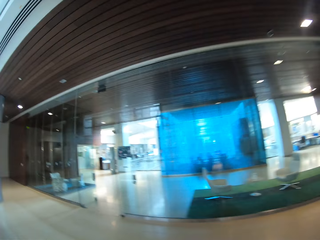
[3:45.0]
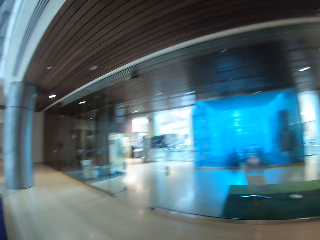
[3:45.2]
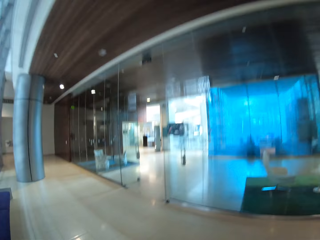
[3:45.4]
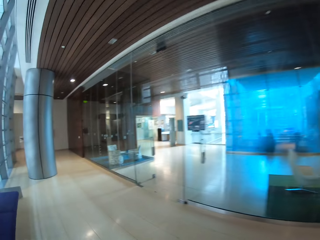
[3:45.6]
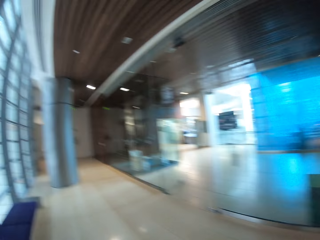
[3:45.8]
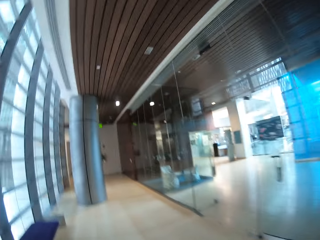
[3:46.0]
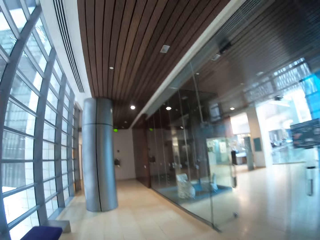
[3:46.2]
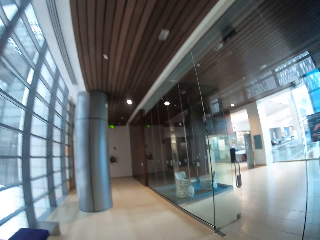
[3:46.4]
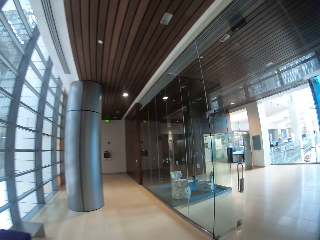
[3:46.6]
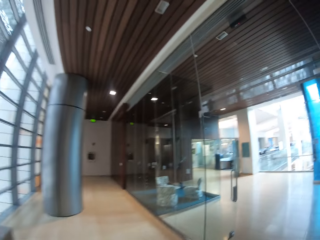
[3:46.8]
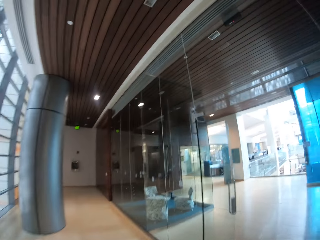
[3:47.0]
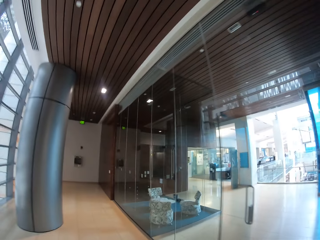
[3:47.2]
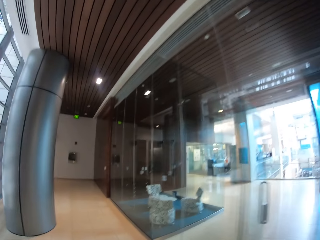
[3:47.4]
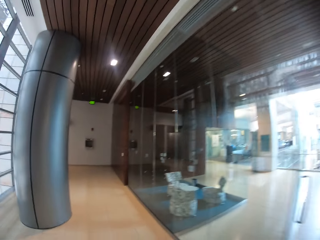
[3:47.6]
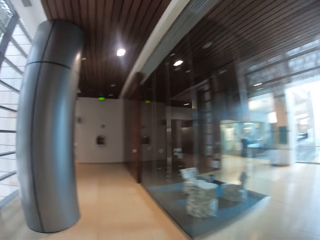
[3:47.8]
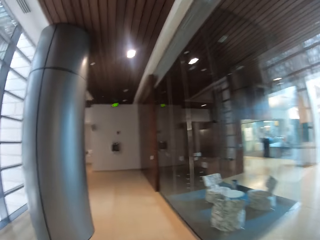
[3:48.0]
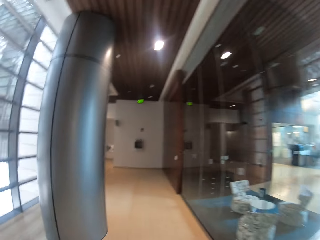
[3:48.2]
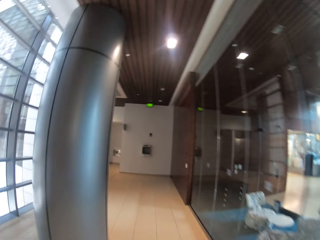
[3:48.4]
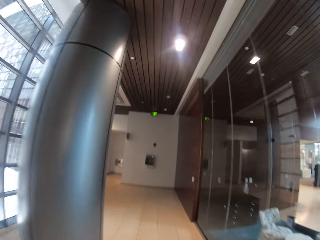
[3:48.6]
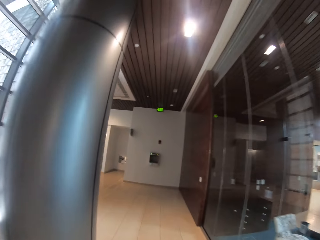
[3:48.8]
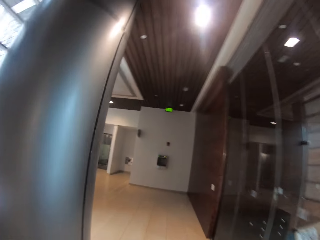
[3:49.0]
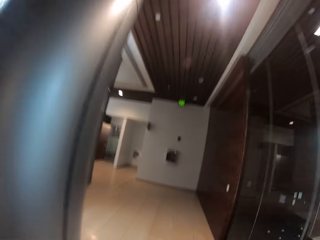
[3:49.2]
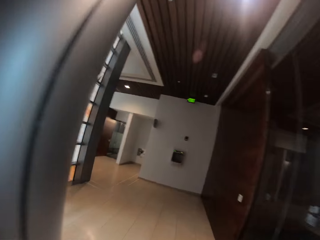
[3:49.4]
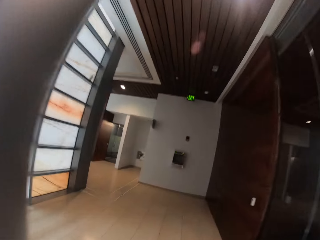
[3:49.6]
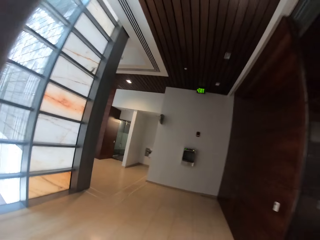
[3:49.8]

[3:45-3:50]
The camera wearer walks around.

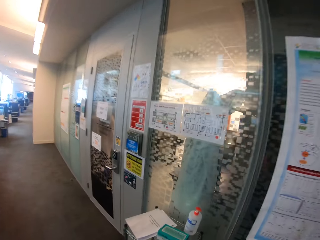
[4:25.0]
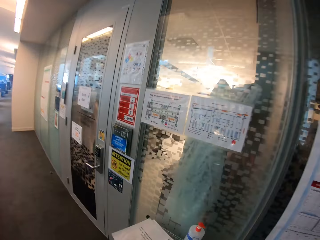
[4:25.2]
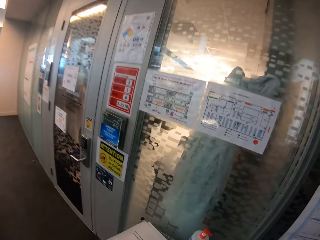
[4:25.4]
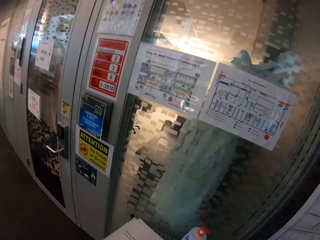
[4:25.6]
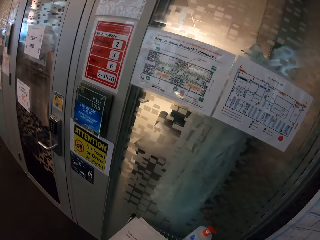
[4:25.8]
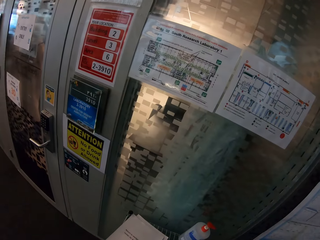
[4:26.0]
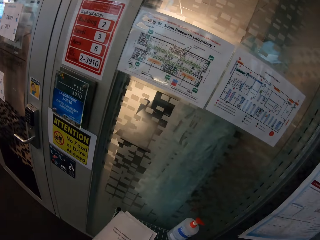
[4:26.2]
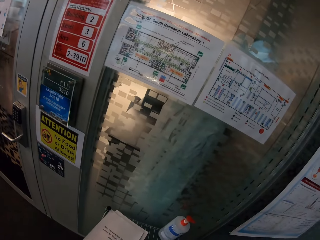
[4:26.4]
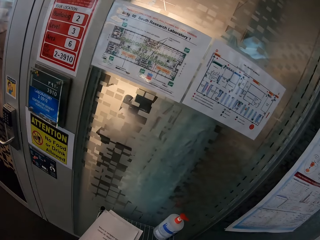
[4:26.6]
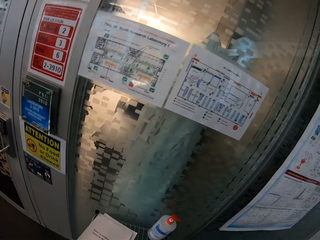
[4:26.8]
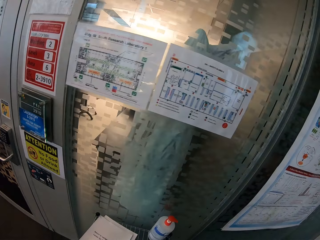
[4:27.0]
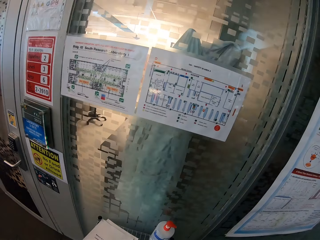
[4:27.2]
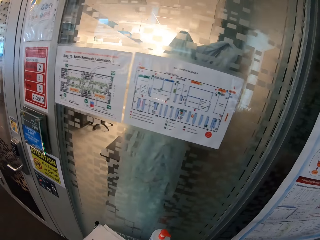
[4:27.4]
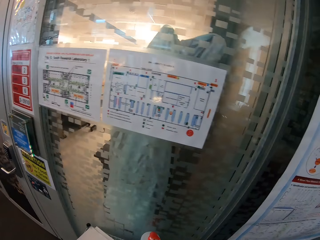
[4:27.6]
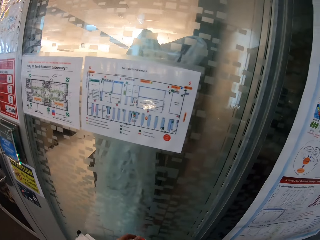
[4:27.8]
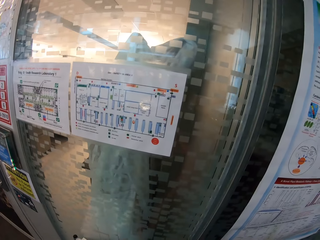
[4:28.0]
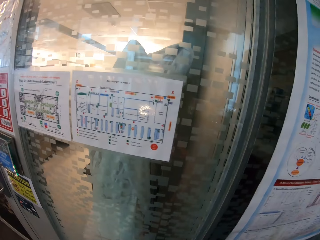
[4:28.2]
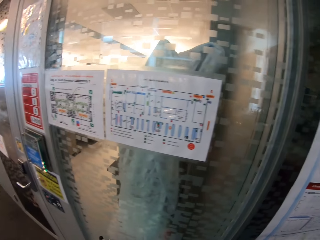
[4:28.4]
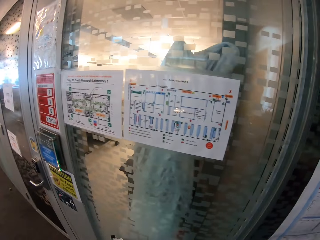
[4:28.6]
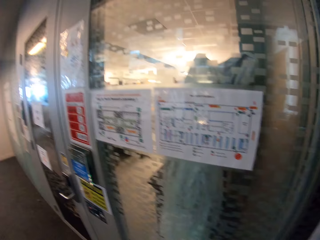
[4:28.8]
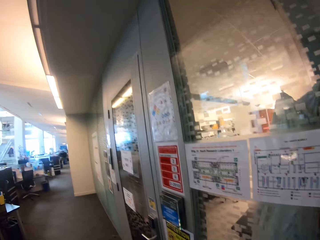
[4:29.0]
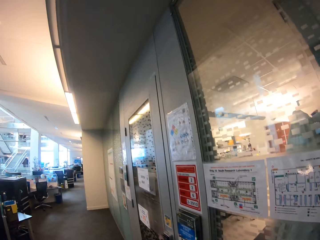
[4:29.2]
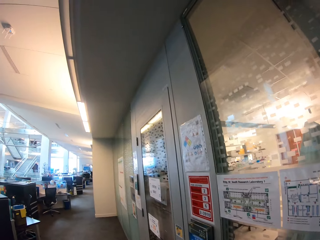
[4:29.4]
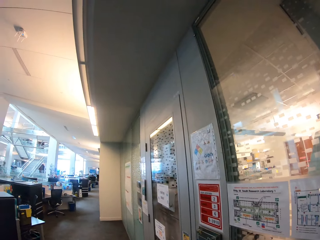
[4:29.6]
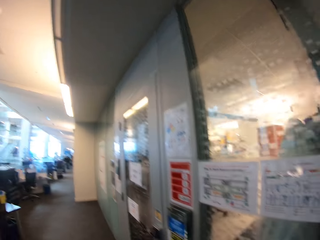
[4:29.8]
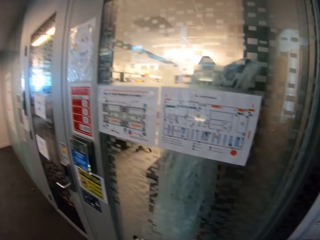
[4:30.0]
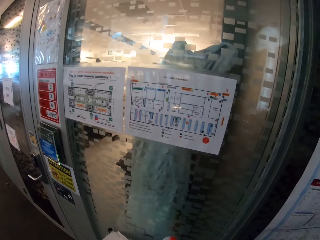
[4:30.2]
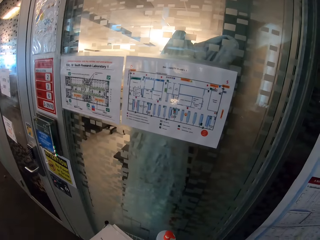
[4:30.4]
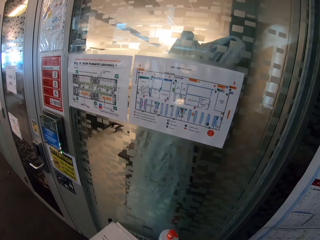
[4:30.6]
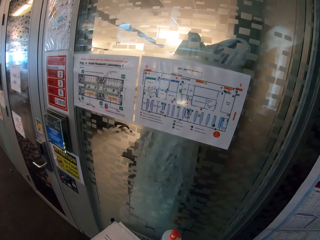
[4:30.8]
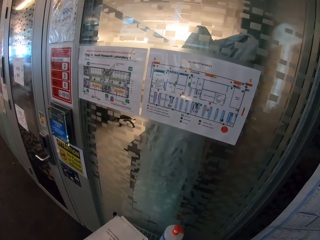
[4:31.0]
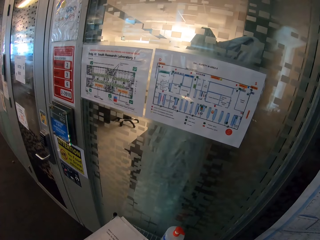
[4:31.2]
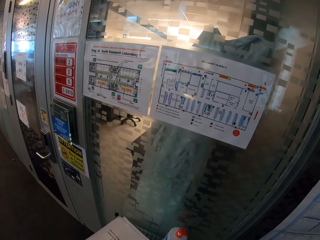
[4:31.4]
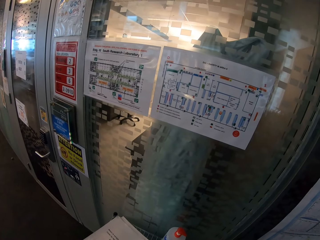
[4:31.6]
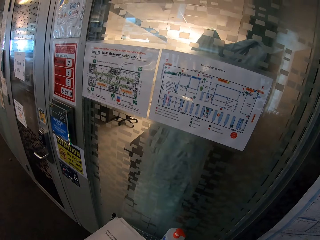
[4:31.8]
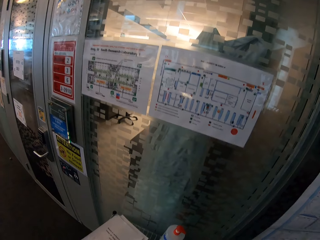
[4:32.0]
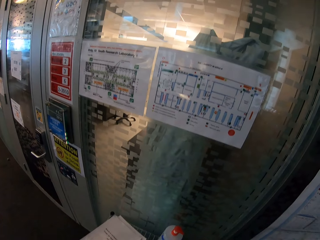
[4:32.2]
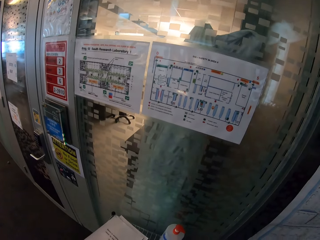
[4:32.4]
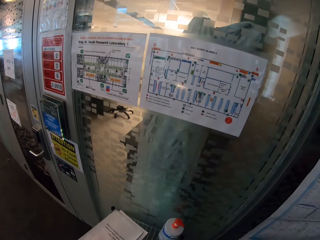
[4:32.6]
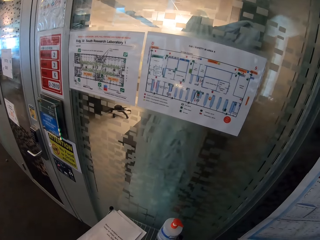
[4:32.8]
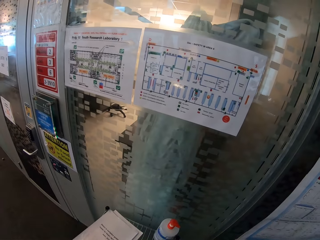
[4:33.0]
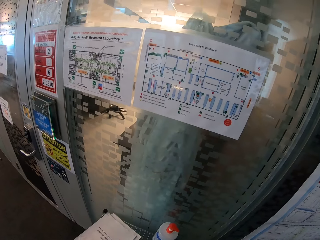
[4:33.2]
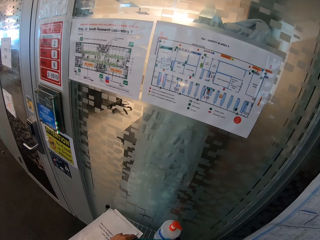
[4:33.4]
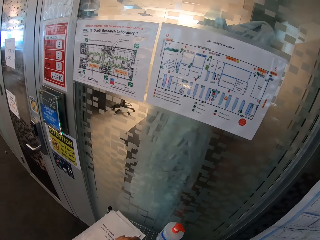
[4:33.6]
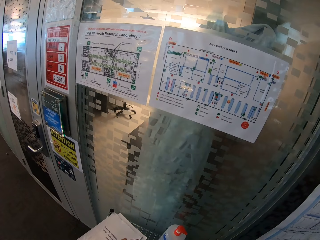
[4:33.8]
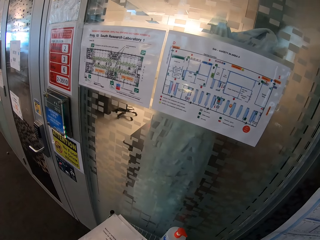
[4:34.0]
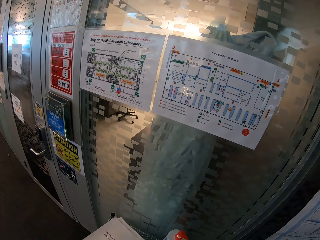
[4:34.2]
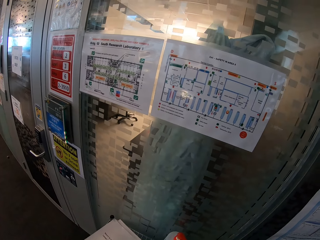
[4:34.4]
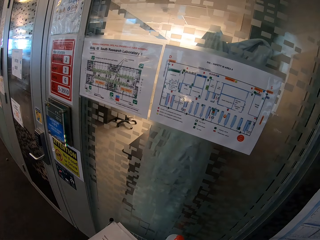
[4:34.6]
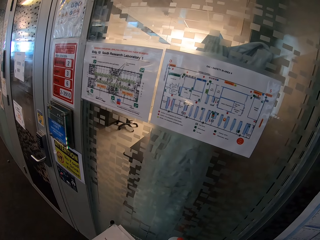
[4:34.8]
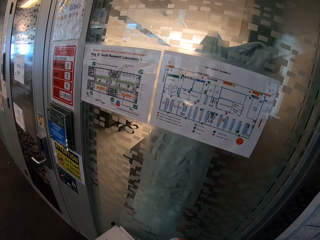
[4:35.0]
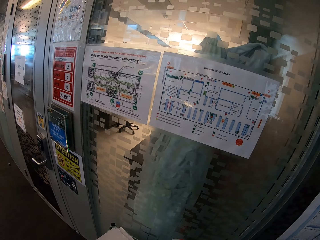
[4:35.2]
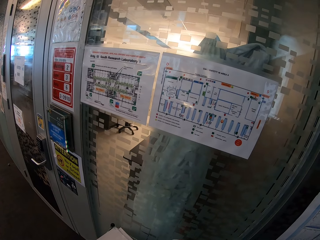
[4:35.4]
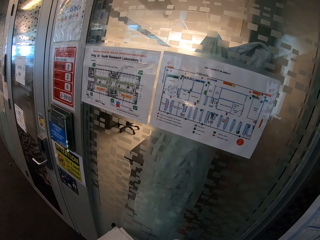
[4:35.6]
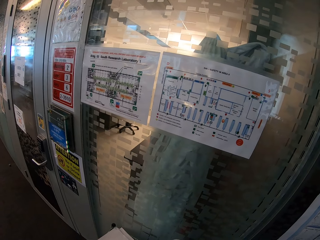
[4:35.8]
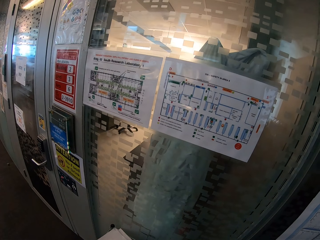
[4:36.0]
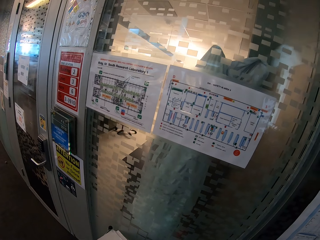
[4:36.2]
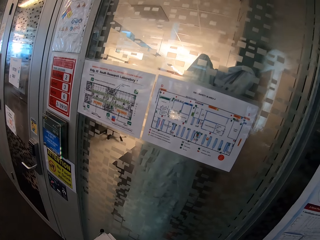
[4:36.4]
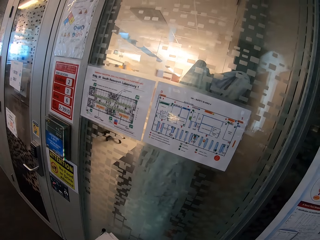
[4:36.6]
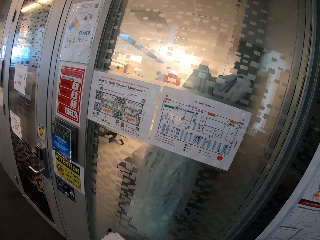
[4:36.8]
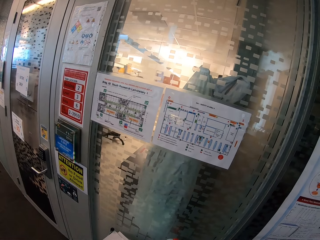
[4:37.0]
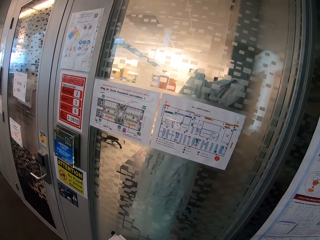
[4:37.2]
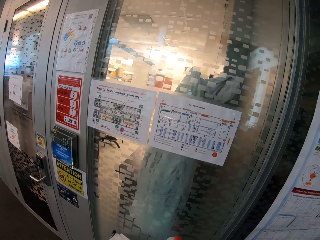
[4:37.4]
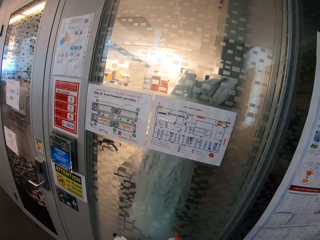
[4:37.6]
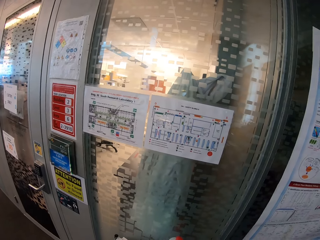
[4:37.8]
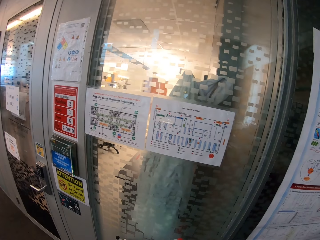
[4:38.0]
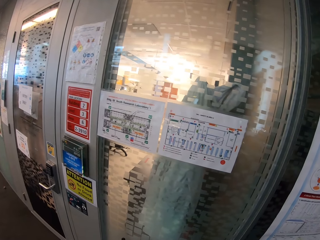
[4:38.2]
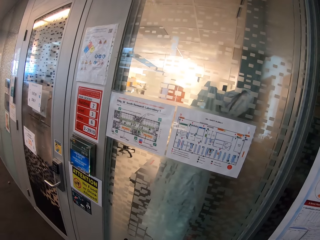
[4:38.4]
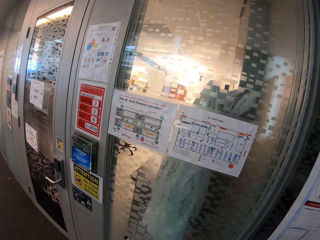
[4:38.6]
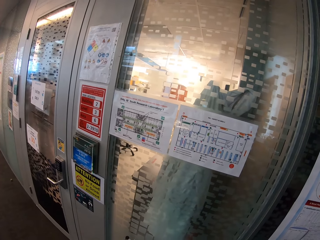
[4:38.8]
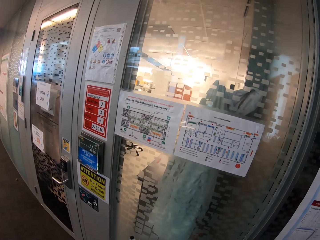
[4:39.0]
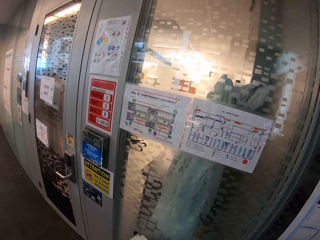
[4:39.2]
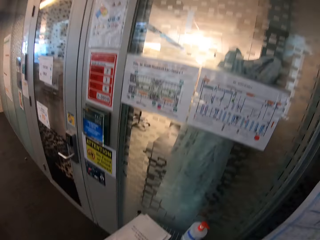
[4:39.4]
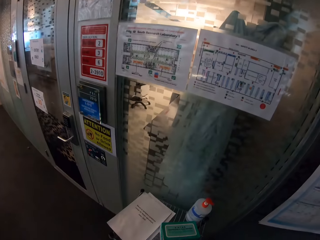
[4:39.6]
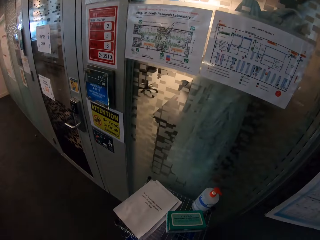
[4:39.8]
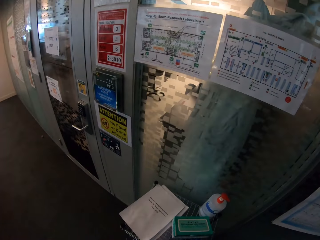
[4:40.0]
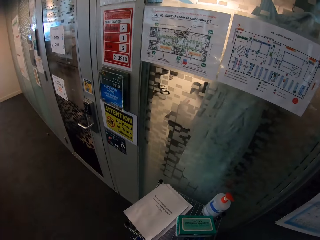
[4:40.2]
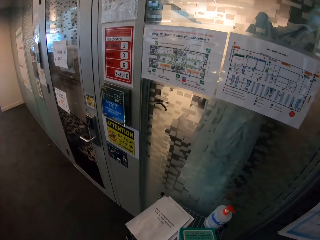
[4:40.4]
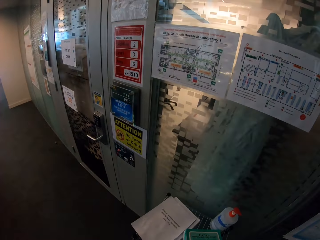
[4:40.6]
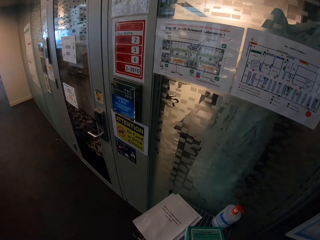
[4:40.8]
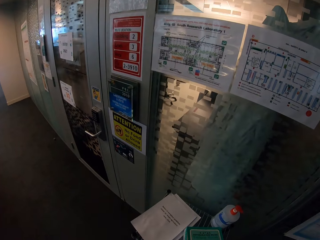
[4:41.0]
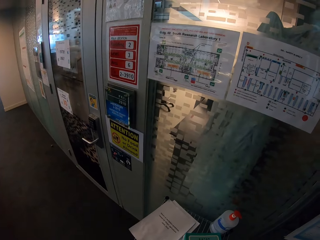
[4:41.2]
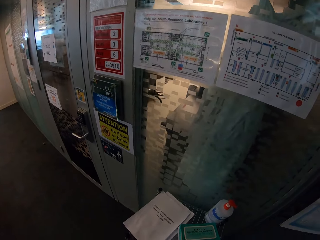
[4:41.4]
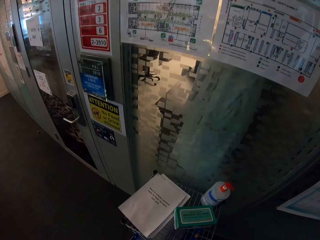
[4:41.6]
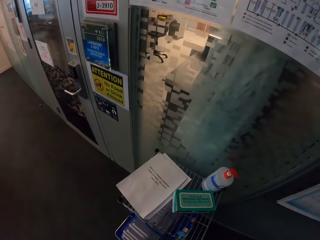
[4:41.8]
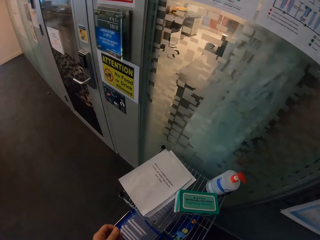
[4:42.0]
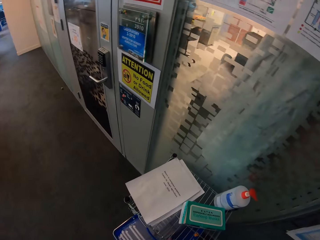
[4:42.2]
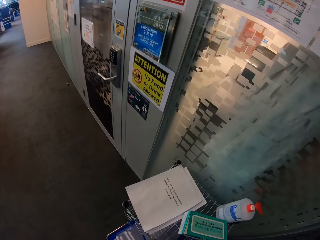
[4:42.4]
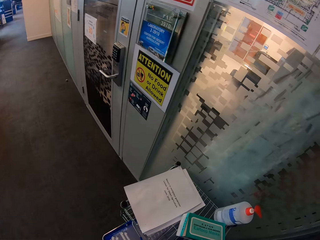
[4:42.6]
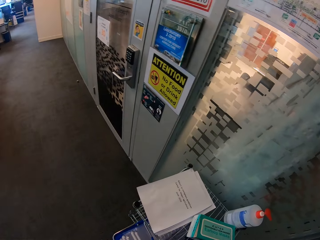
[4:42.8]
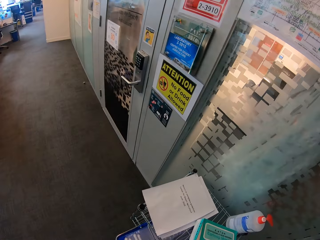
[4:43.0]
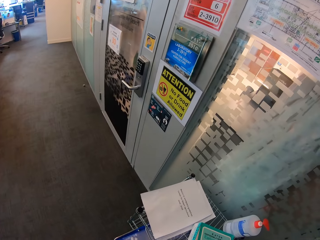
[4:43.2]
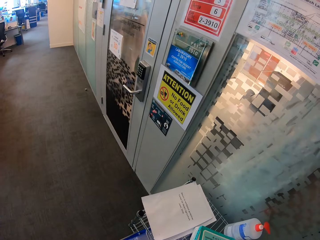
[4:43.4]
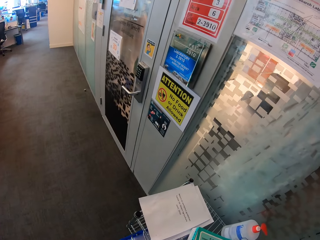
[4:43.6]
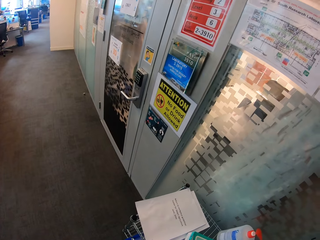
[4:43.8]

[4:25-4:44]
The camera wearer stares at something. He touches a duster with his left hand.
